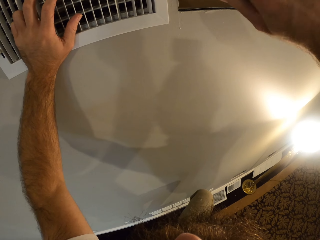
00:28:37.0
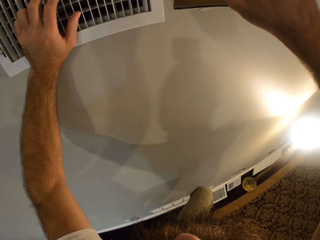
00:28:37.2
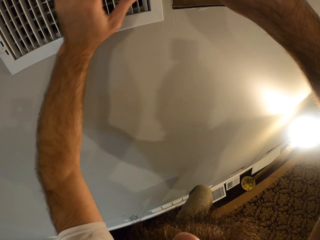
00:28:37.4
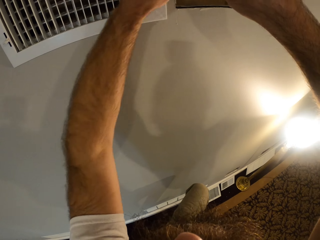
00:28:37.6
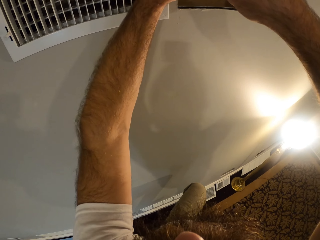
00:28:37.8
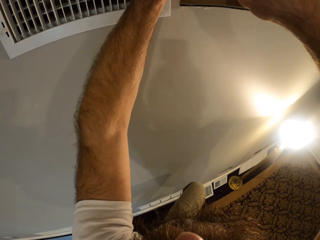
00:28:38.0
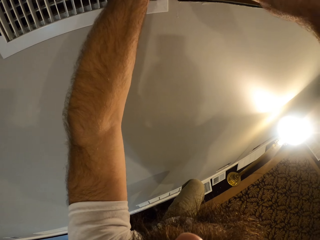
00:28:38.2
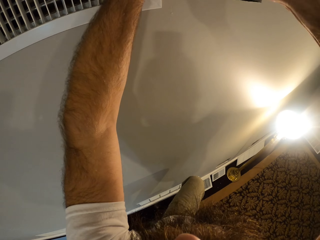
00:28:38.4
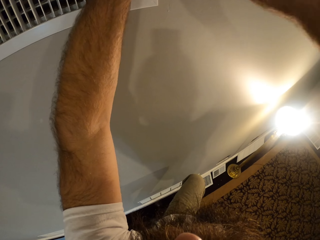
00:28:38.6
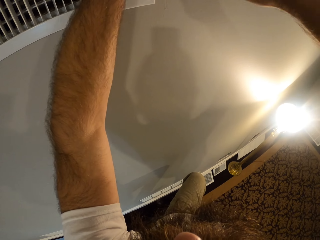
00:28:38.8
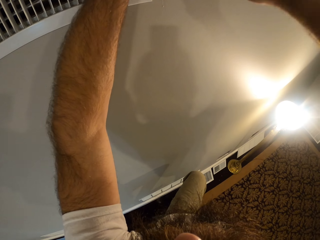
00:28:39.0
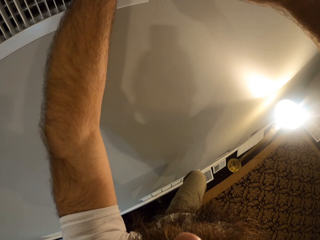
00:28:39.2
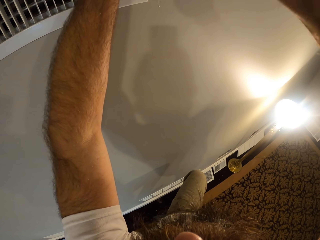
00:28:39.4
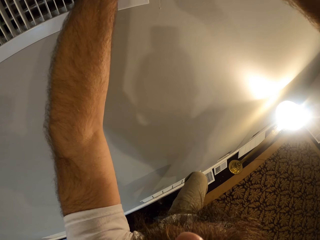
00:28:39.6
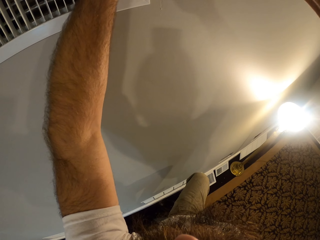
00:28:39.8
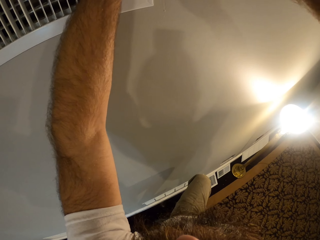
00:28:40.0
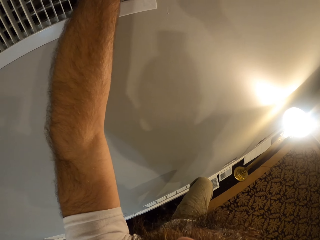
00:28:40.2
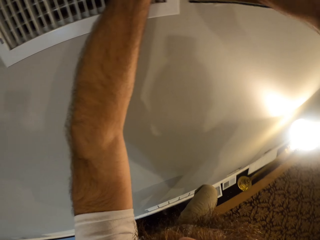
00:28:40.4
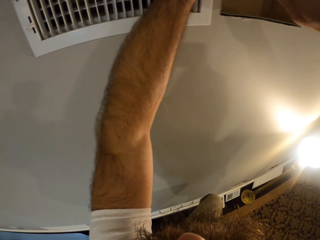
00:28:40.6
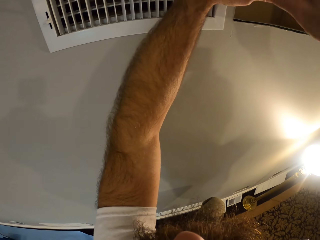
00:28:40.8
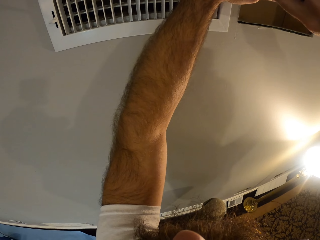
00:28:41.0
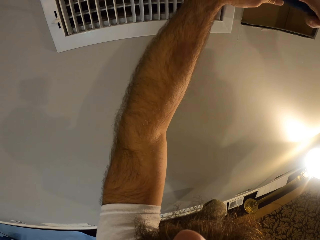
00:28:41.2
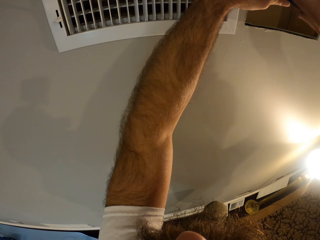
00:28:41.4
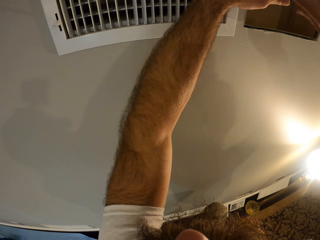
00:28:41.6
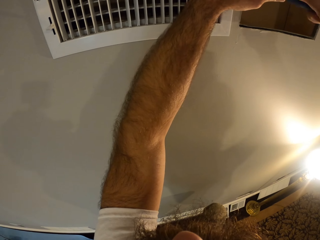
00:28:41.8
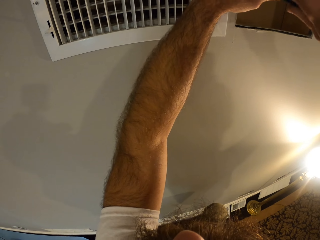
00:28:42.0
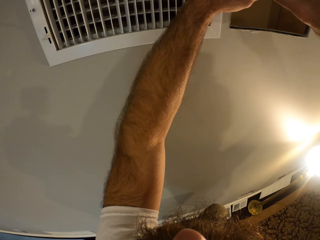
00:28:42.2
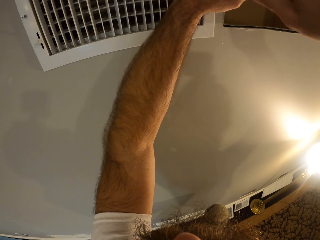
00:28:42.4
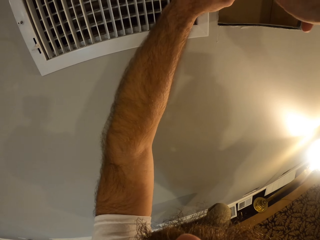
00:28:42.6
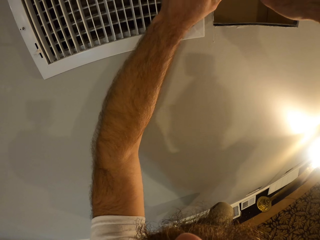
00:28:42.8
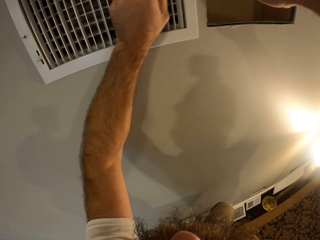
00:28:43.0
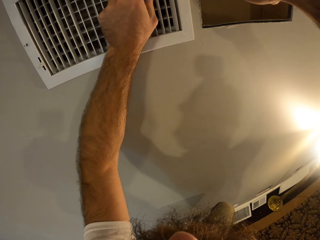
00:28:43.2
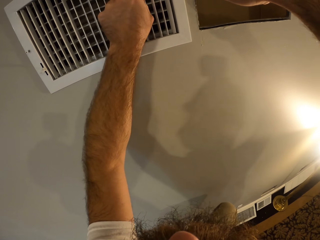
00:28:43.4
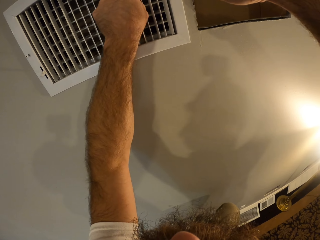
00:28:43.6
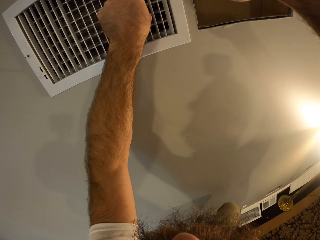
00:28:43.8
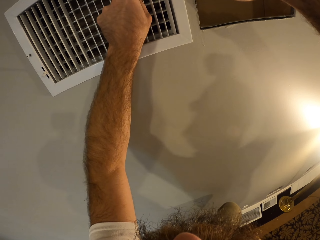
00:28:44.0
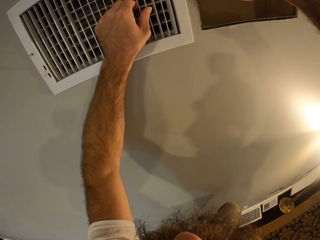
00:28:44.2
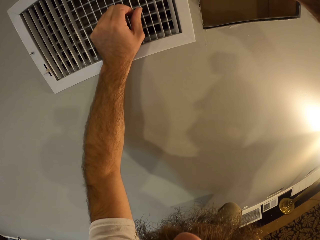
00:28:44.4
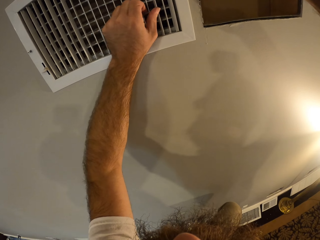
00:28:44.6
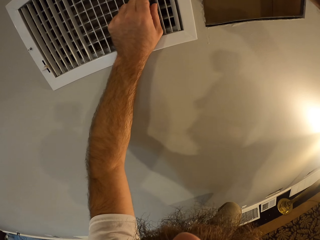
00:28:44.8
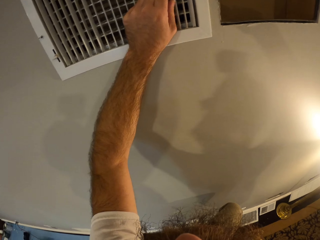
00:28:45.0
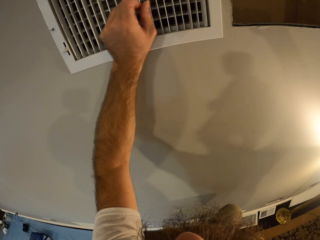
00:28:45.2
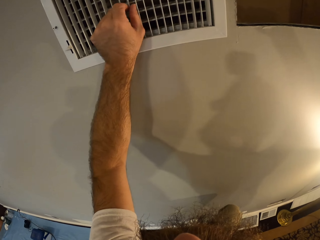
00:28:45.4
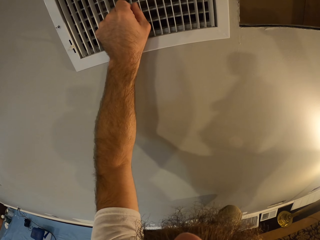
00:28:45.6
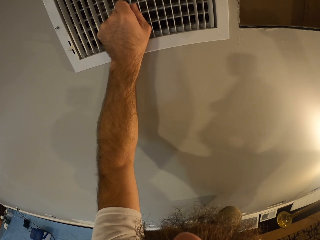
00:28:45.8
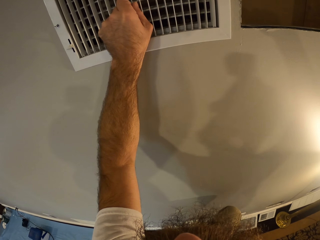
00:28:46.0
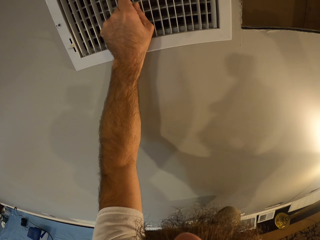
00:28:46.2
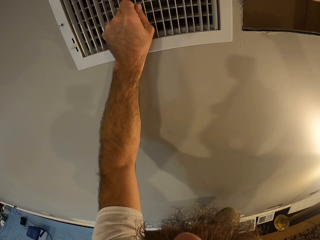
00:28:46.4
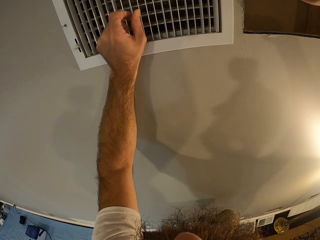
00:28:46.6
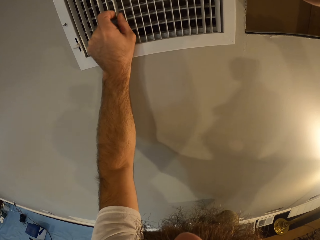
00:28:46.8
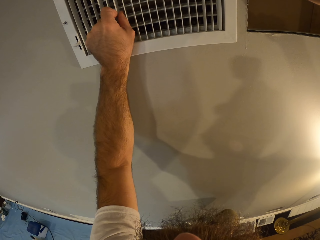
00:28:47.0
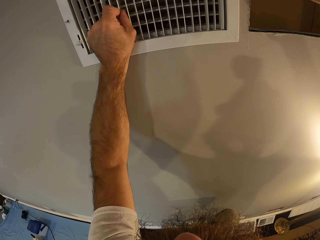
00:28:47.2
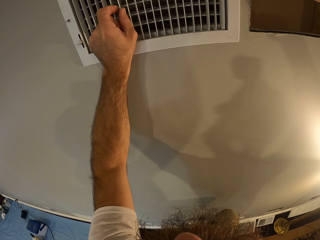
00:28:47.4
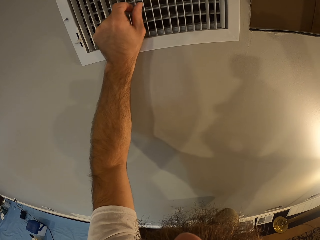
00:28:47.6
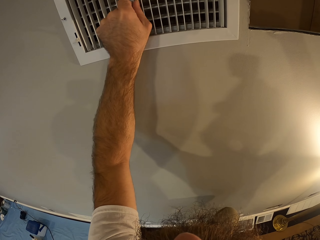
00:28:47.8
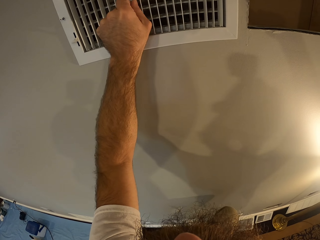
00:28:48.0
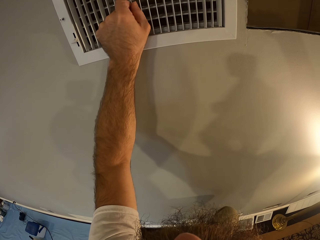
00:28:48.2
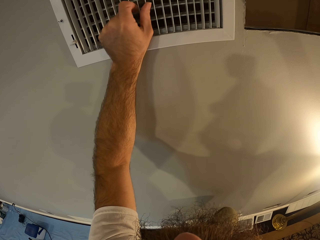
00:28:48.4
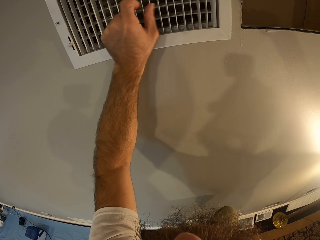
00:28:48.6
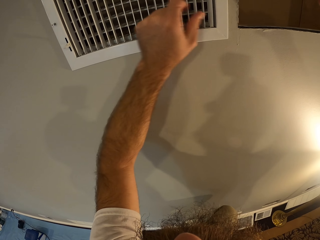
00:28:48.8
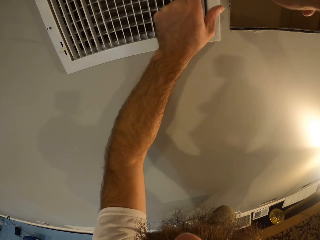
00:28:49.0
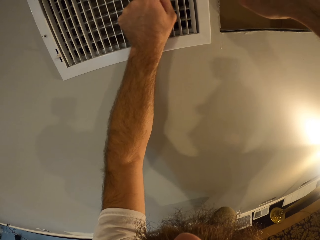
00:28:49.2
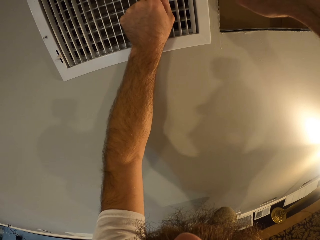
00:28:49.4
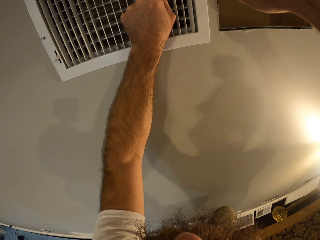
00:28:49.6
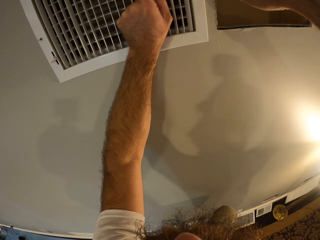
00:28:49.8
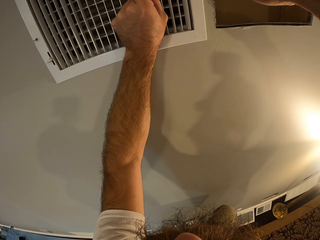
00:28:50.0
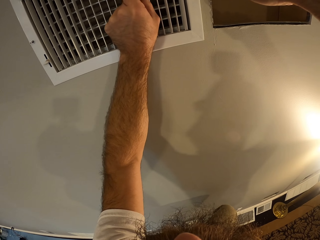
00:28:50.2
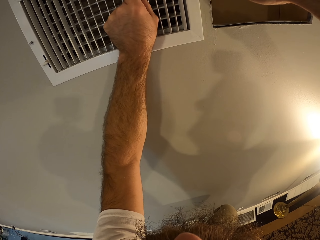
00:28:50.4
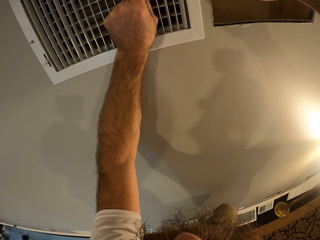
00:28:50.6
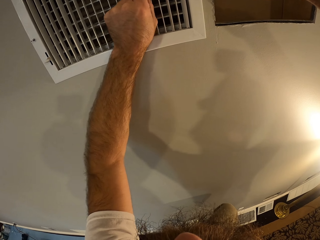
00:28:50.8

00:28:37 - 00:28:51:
The camera wearer holds the vent with his left hand repeatedly. He touches the vent with his left hand. He holds the vent with his left hand.

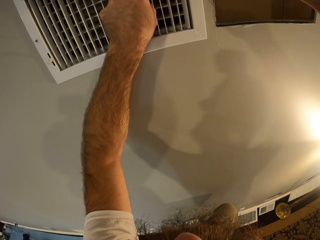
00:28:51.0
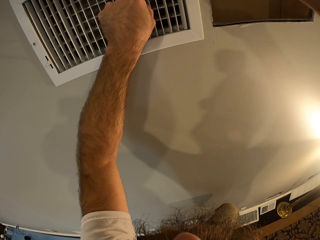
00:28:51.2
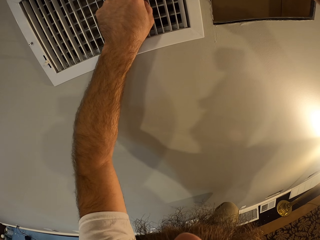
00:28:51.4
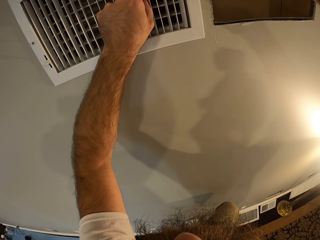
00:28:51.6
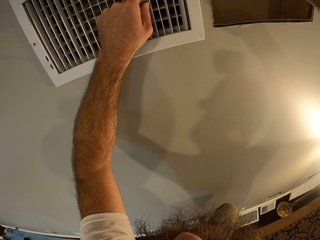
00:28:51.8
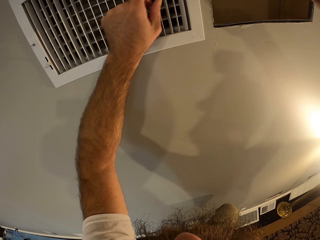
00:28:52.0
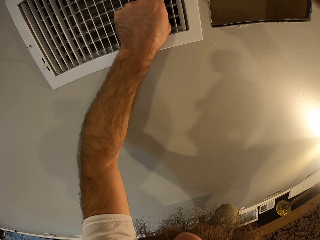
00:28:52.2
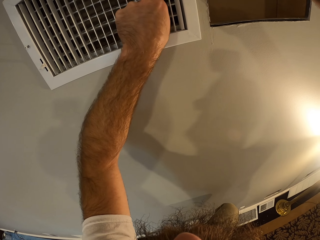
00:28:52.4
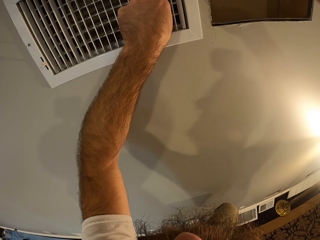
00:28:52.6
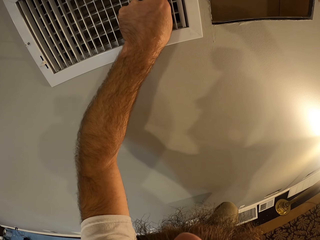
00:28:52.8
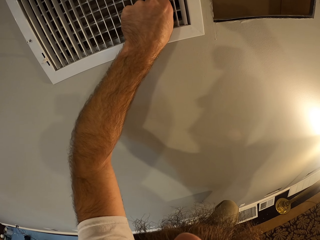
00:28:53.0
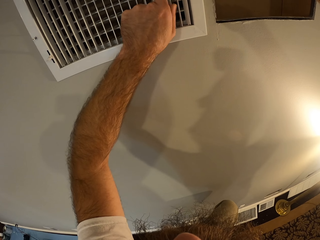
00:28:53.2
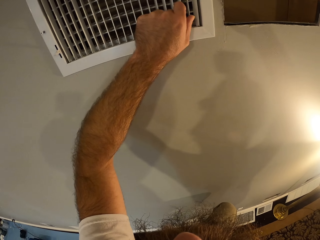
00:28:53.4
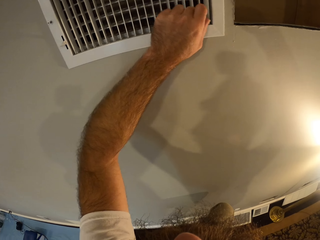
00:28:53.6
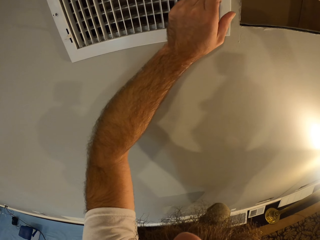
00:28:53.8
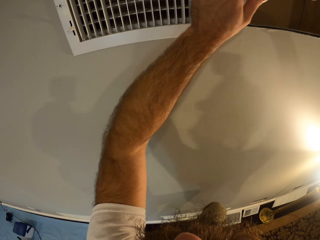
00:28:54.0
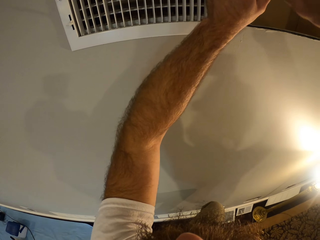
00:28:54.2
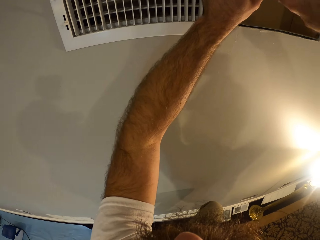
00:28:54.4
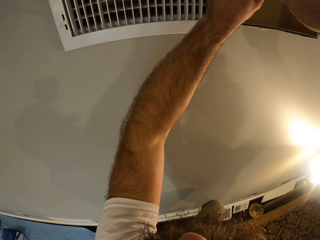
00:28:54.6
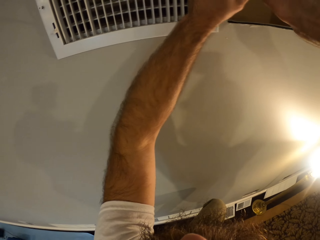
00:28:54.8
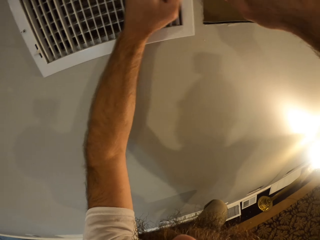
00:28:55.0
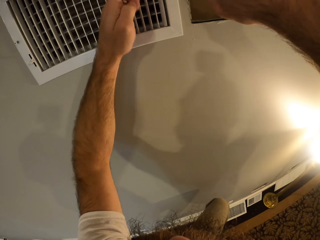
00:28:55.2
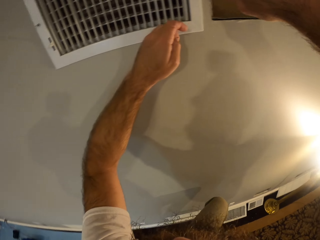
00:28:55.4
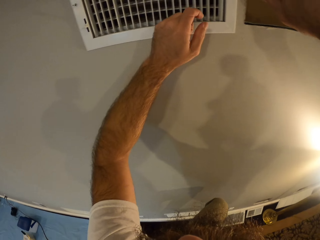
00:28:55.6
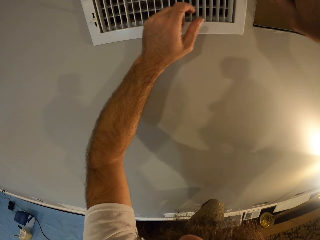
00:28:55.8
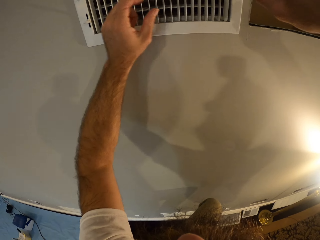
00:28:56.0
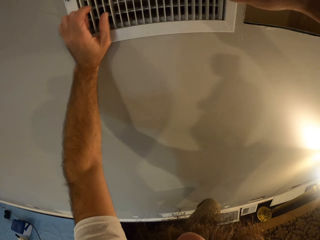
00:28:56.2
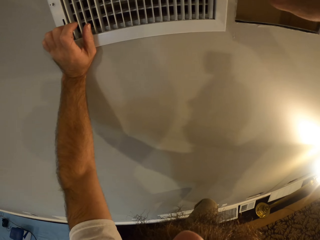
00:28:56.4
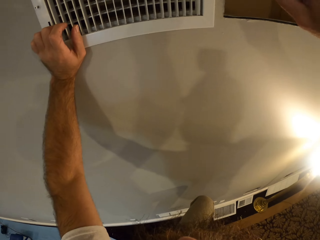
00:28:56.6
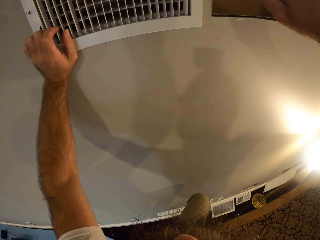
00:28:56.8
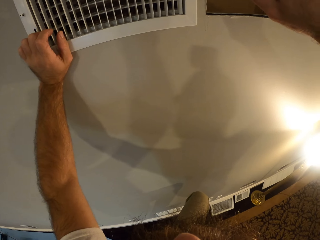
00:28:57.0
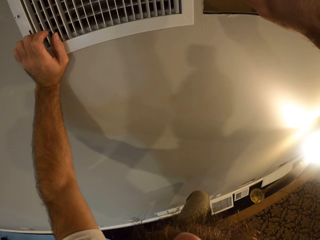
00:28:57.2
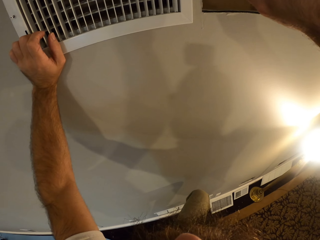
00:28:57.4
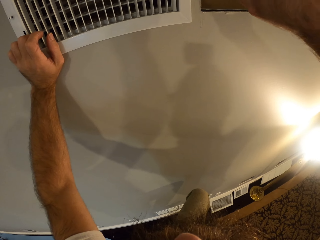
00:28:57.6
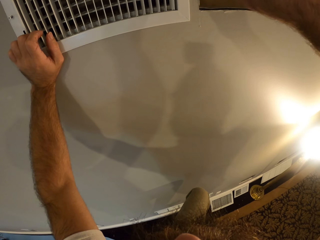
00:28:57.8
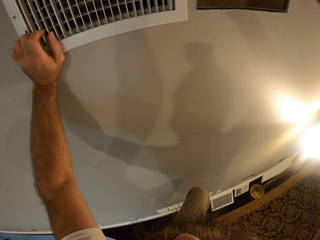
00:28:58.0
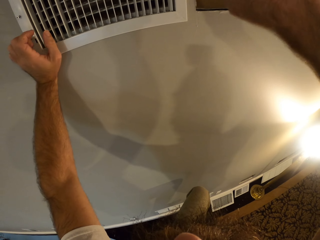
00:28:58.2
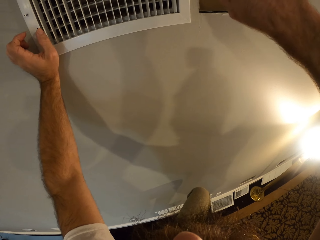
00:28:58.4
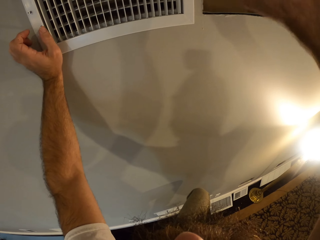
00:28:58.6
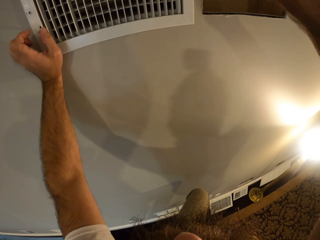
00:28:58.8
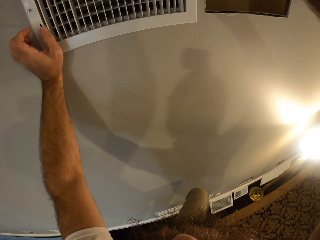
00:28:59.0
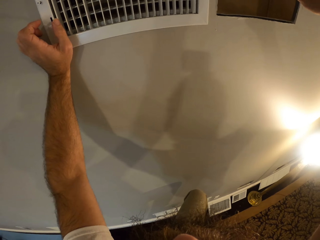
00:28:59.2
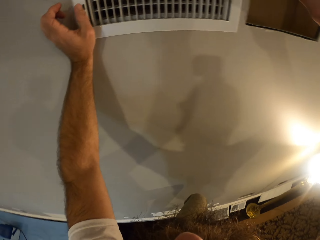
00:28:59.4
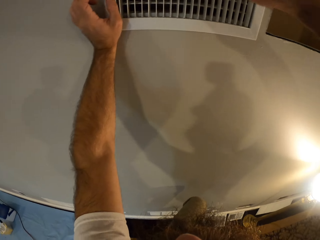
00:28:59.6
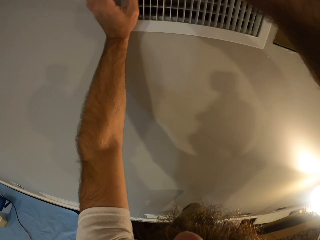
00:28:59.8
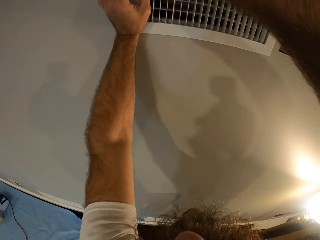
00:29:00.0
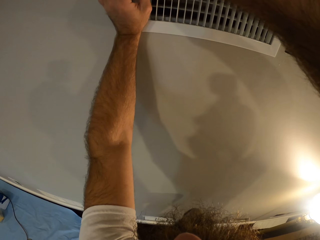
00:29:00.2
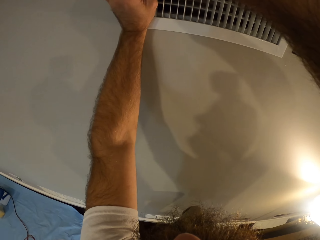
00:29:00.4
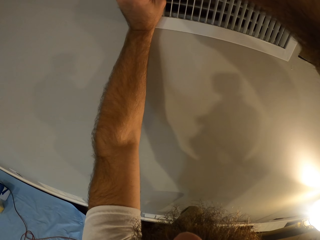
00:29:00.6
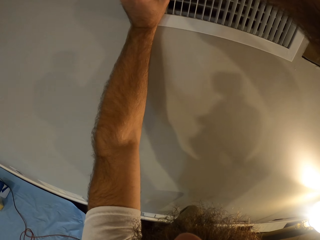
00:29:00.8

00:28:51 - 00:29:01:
The camera wearer holds the vent with his left hand. He holds the screwdriver with his left hand. He fastens the screw into the vent with the screwdriver in his right hand. He places his left hand on the wall. He fastens the screw into the vent with the screwdriver in his right hand.
